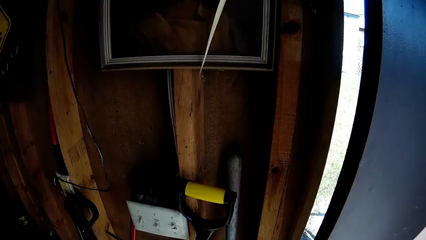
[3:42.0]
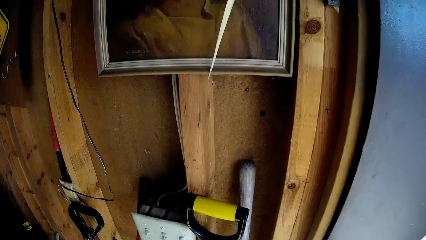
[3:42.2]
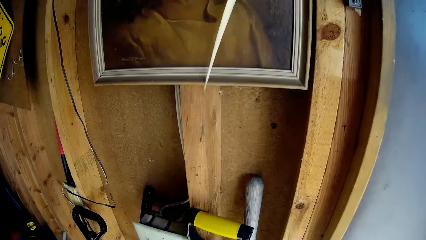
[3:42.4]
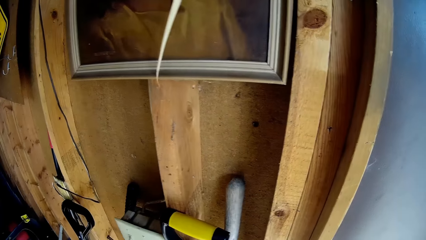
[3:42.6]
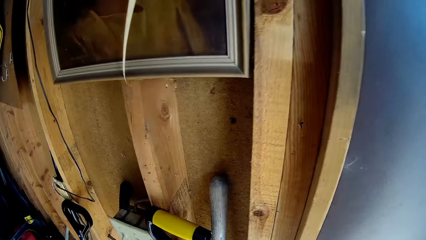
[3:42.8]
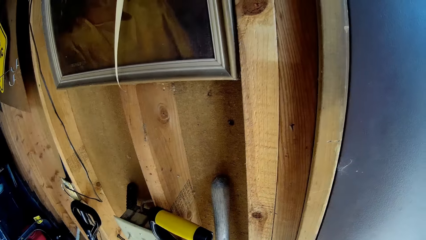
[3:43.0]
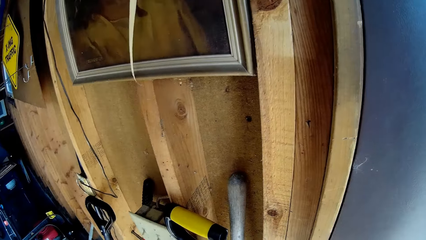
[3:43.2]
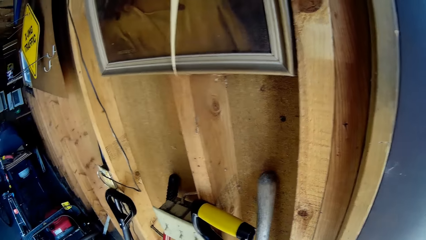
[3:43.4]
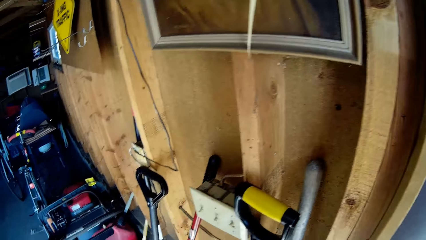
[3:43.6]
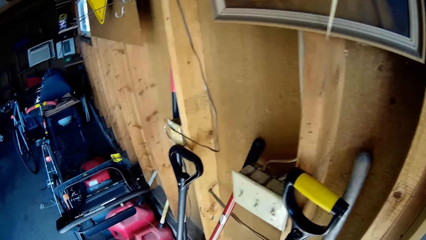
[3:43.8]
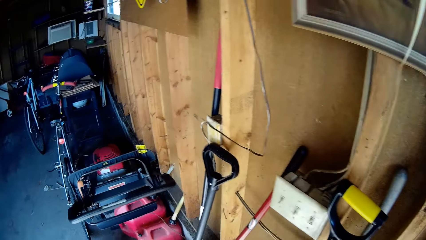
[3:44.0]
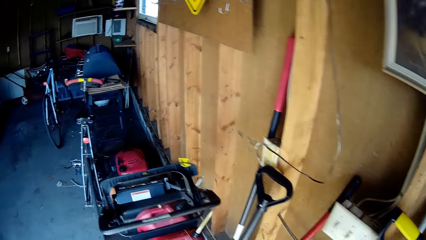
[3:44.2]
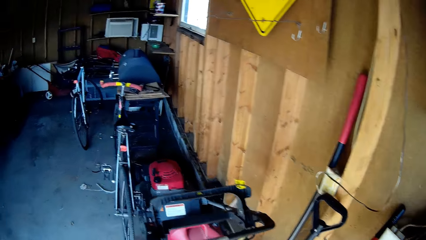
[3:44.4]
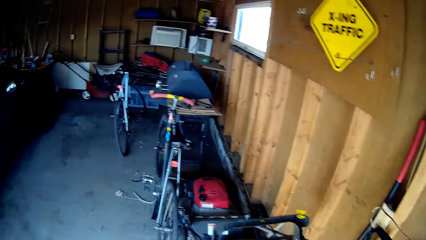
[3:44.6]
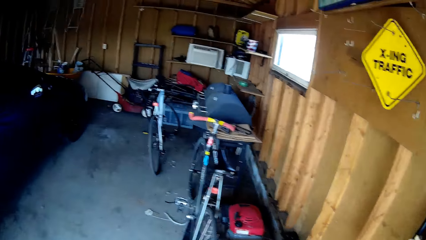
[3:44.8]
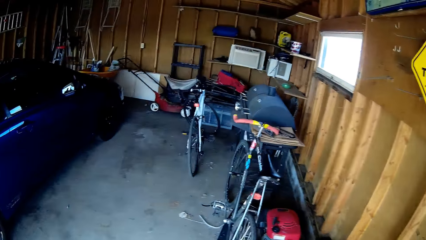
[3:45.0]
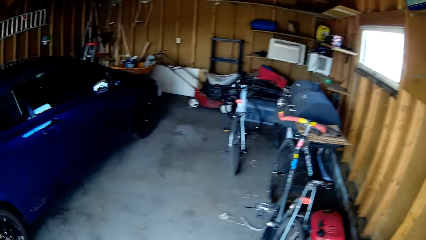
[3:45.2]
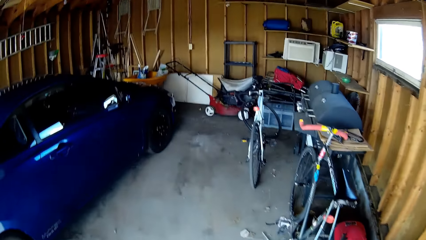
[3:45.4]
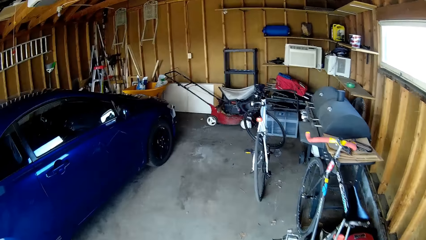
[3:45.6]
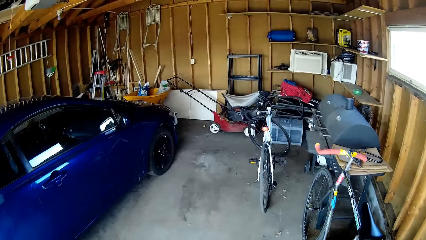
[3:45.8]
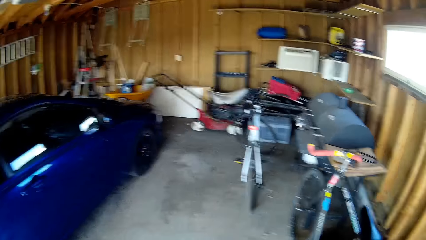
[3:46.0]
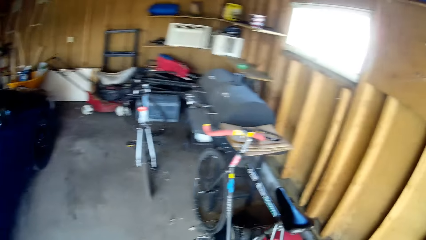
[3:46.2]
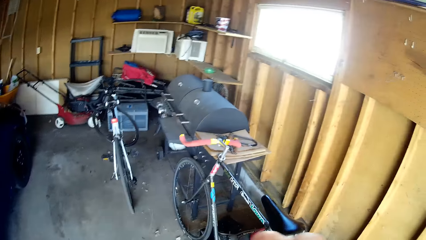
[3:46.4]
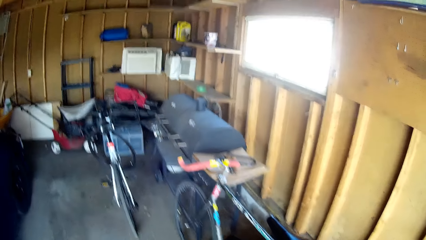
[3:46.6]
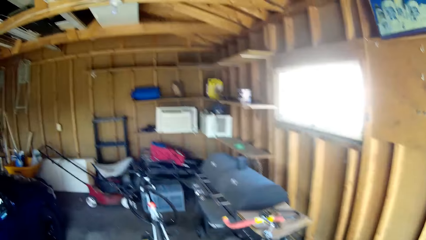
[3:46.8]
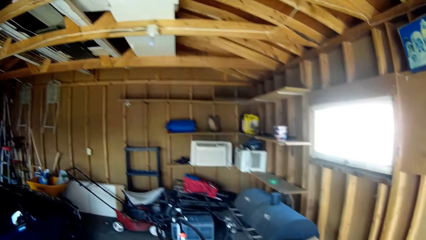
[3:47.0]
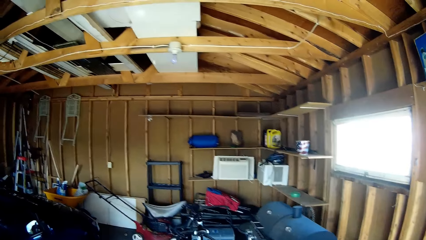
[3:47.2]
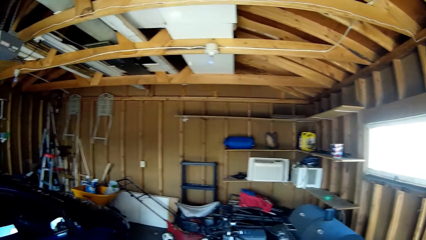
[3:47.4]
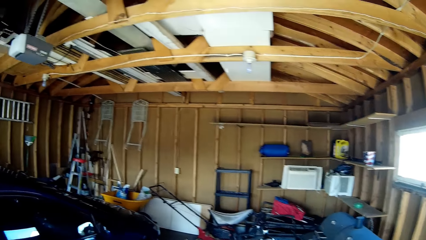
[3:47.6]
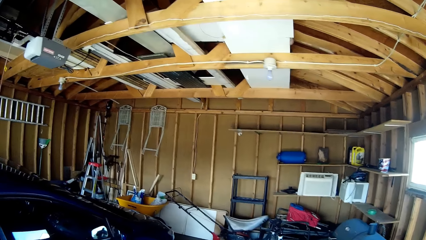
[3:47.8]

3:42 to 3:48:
The camera wearer closes the door.

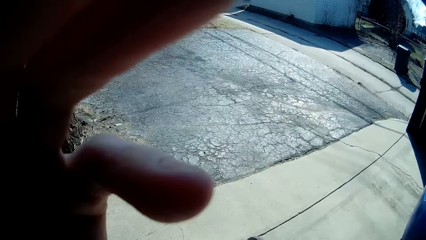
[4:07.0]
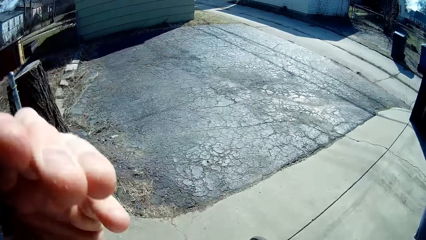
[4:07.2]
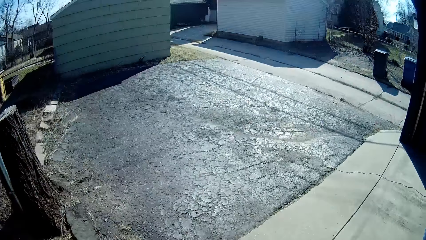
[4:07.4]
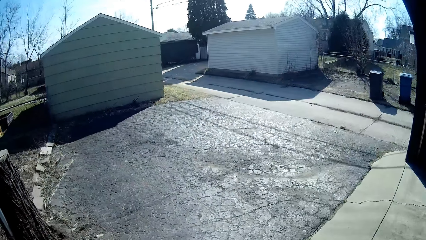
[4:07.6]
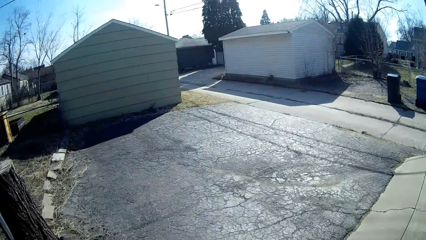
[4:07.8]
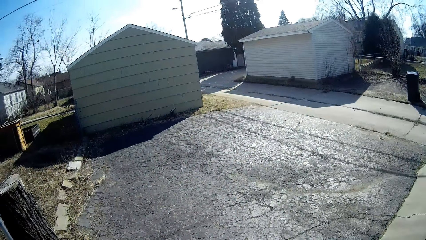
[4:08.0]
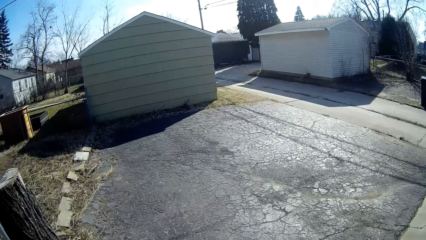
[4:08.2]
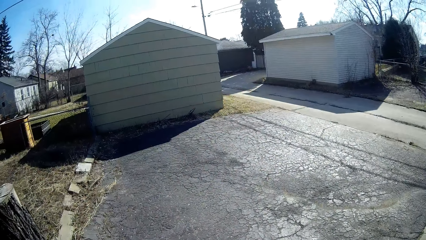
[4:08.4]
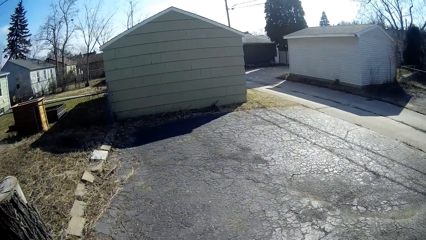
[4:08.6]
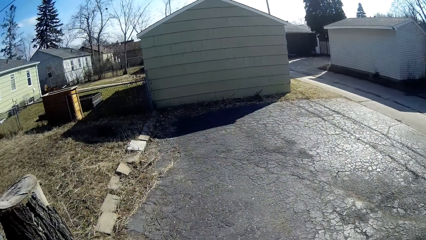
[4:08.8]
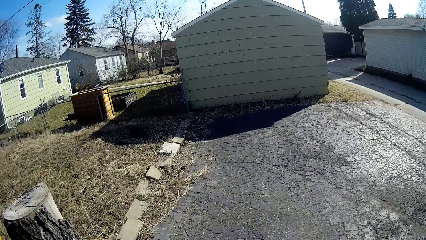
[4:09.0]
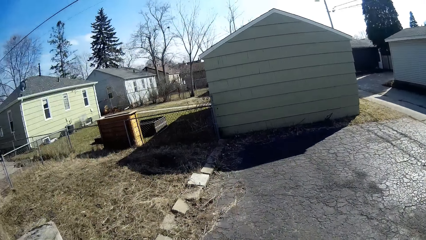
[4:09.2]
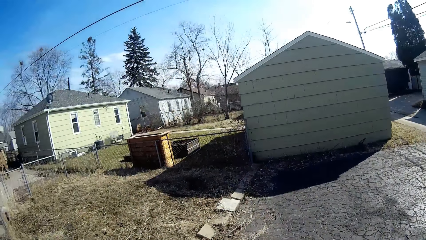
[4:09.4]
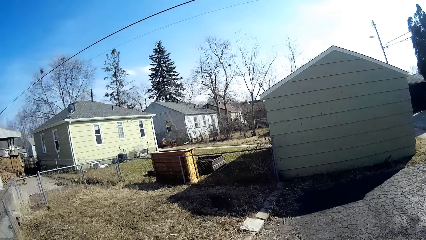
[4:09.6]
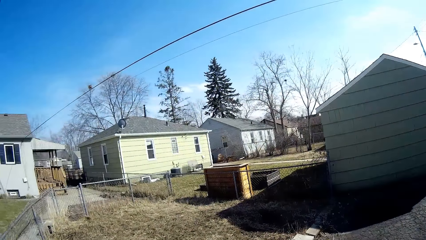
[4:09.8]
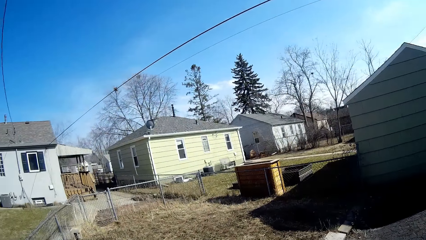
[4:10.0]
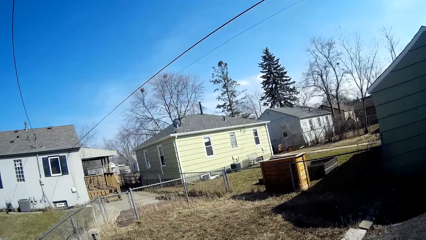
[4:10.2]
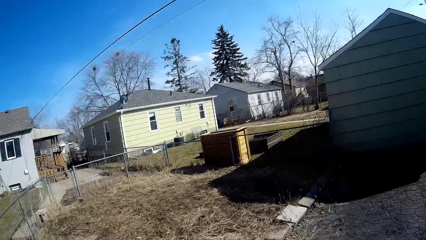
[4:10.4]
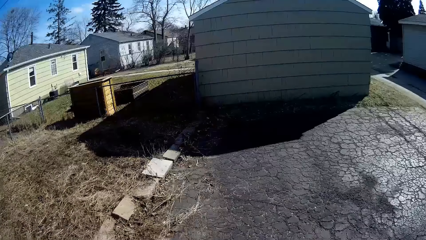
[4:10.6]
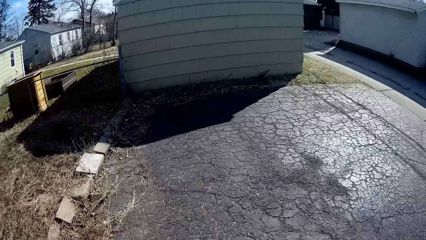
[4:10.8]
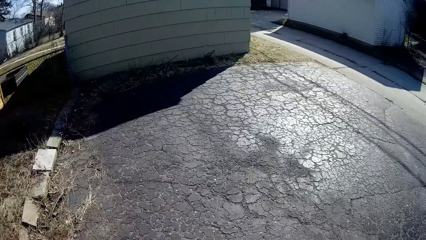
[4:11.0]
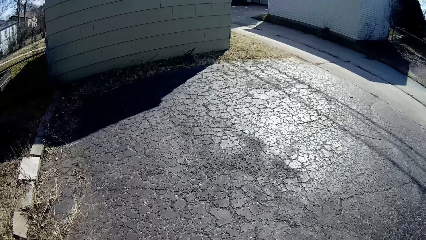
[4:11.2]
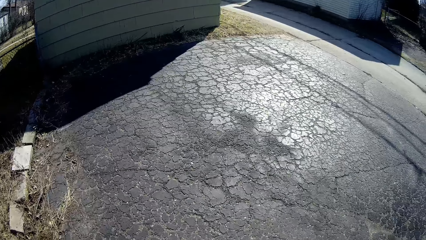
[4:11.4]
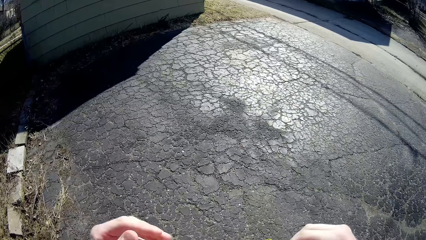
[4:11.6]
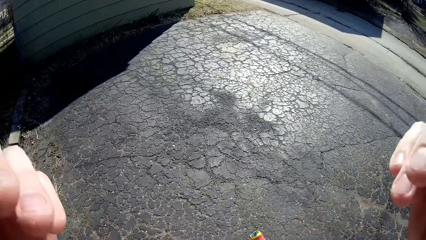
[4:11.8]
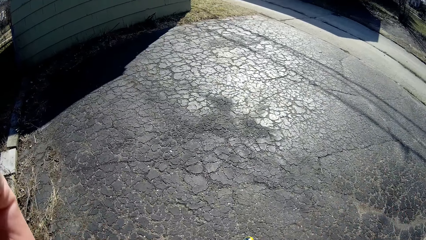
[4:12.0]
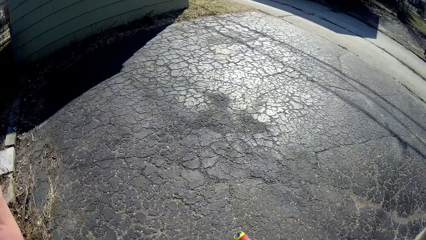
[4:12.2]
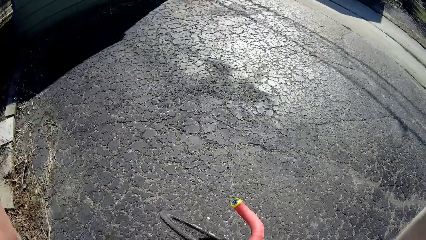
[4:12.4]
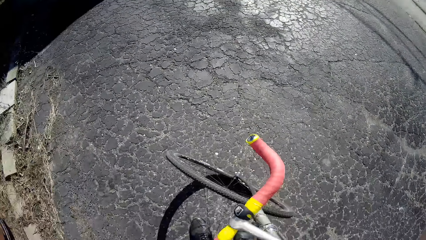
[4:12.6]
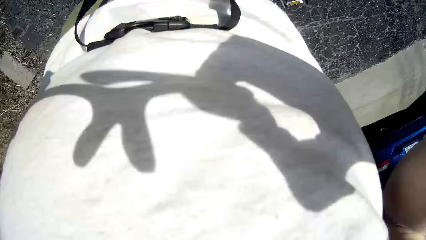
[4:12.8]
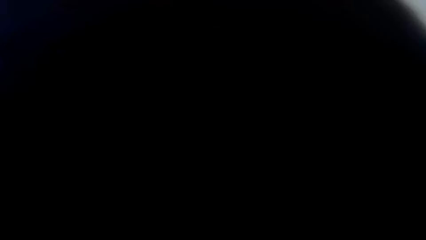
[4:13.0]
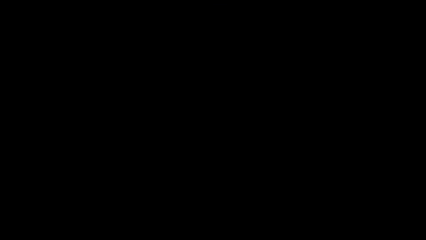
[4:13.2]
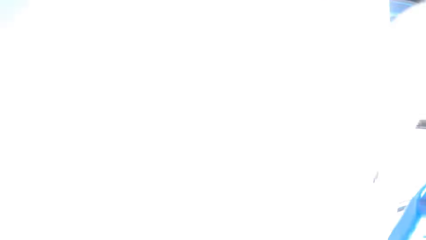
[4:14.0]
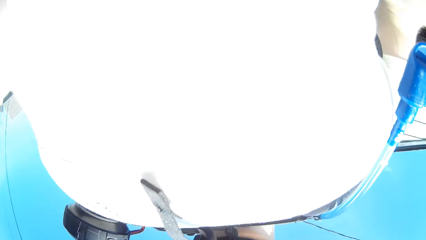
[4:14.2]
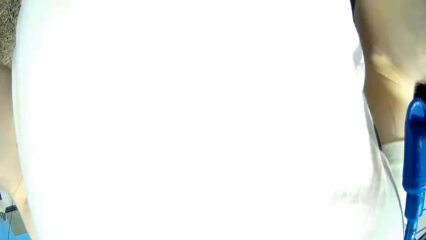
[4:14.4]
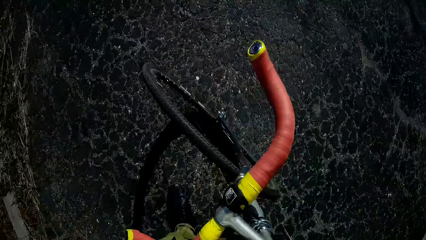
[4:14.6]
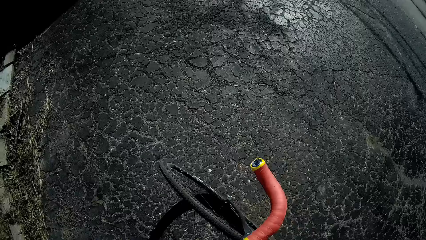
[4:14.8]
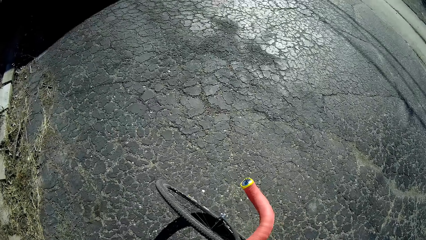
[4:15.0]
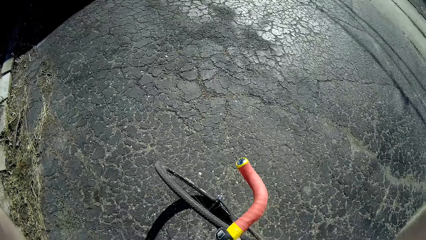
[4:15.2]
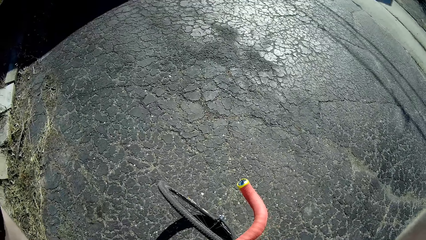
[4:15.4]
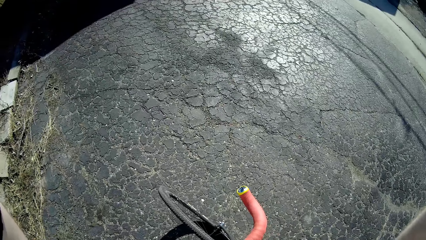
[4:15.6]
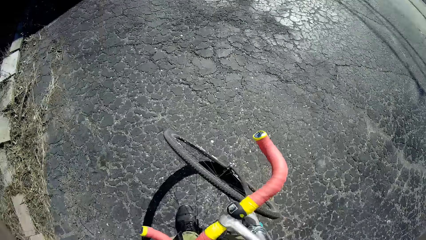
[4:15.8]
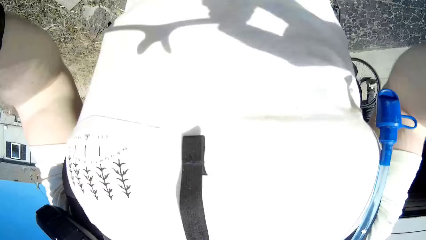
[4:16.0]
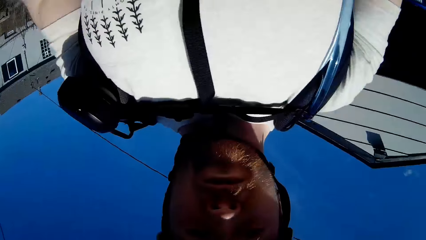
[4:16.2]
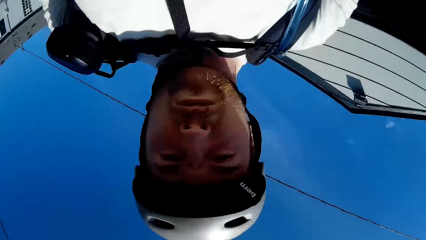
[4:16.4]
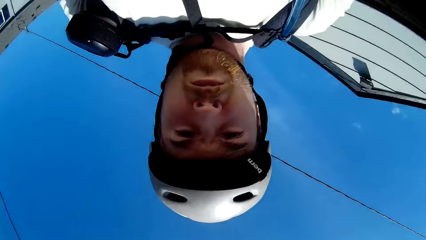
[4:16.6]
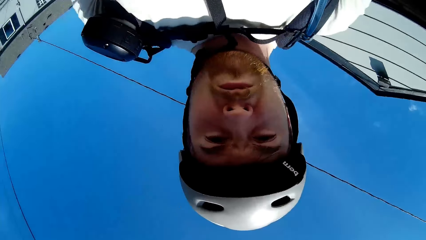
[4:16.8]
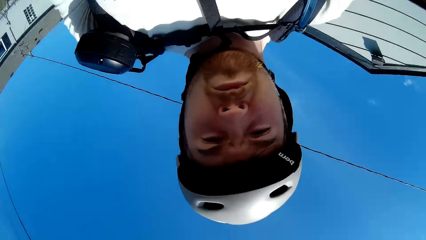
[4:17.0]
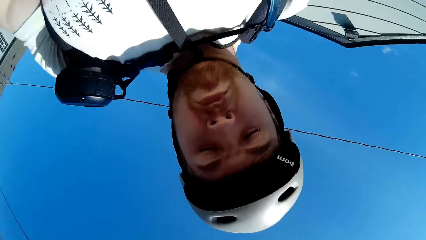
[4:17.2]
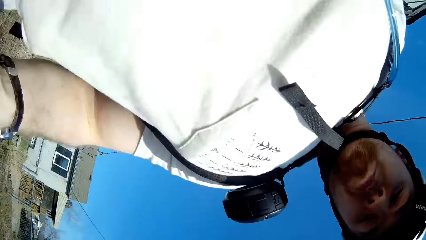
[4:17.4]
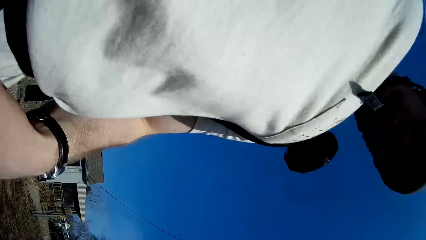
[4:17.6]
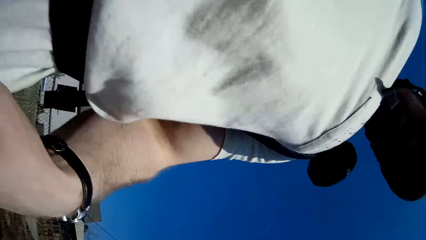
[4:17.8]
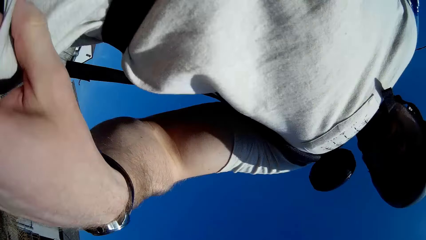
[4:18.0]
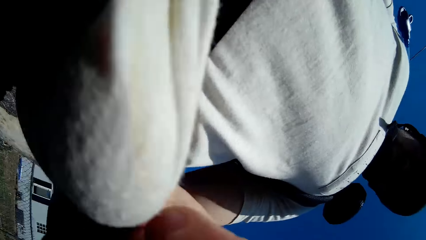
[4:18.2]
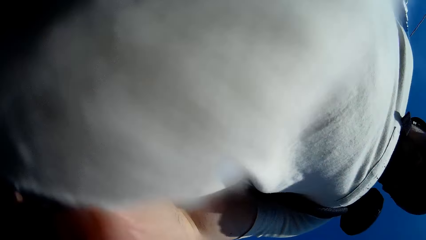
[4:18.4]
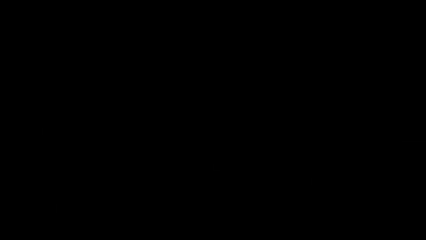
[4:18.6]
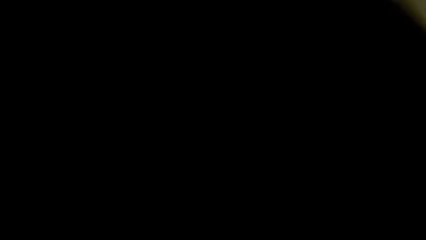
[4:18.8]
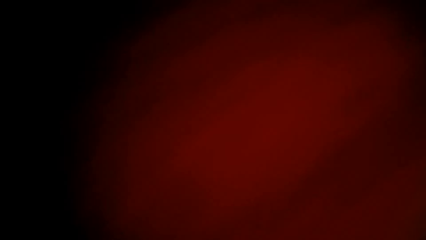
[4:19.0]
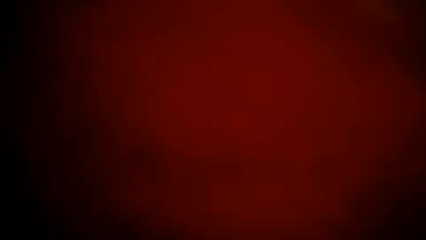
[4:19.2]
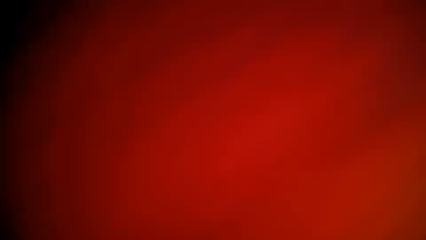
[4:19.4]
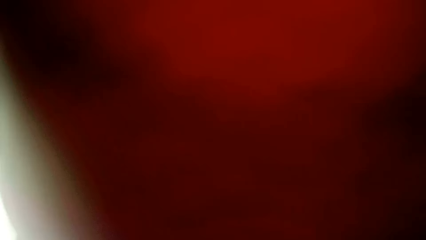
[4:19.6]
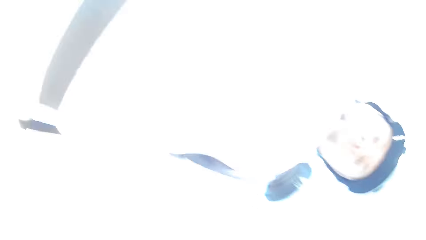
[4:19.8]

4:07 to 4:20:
The camera wearer touches the camera. They raise the hand. They walk out the garage. They raise the hand. A person walks in.
